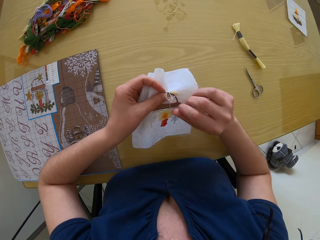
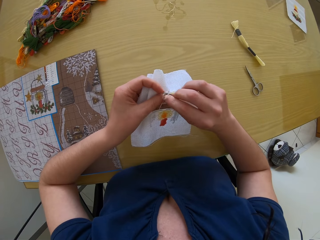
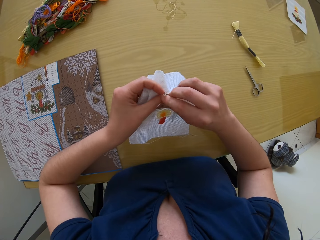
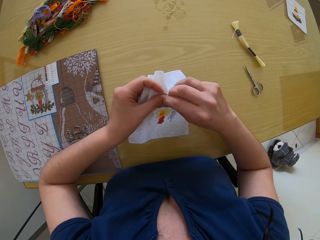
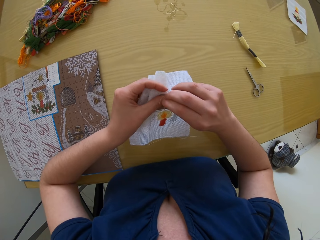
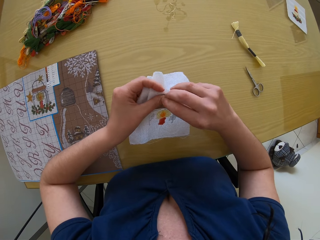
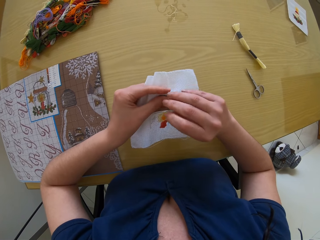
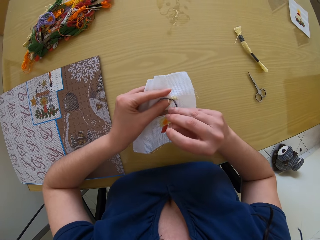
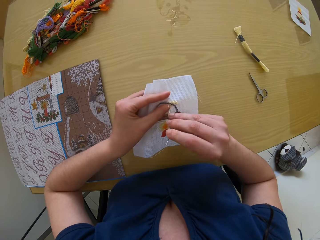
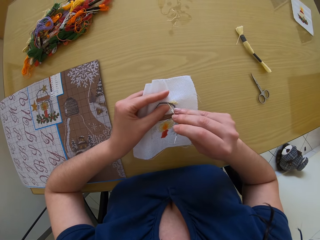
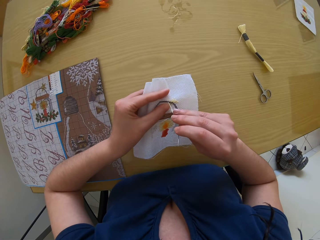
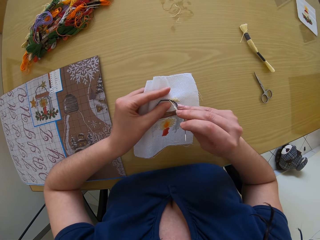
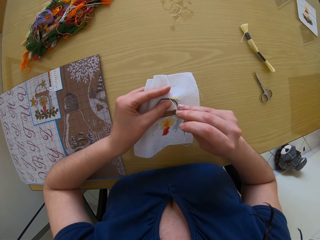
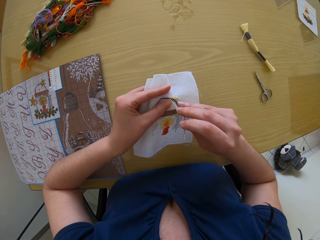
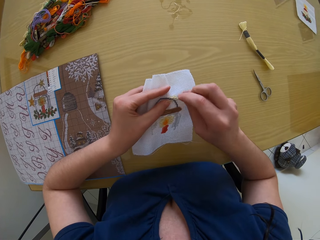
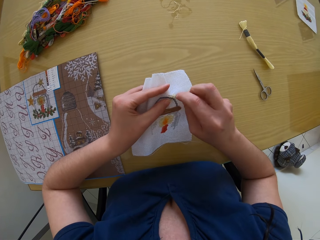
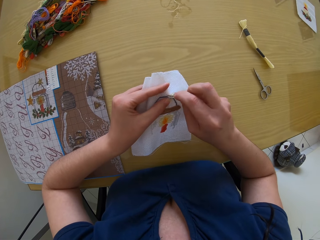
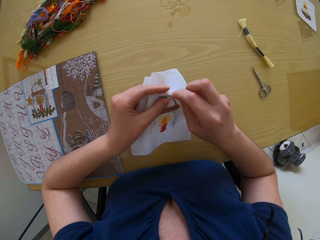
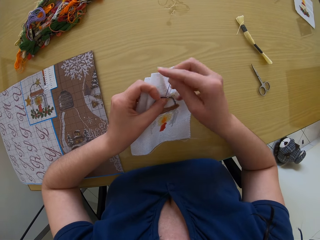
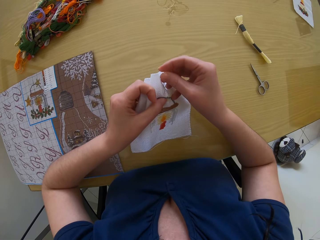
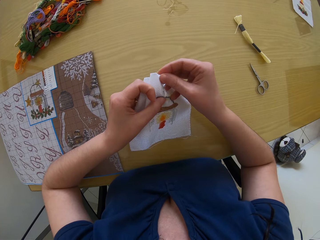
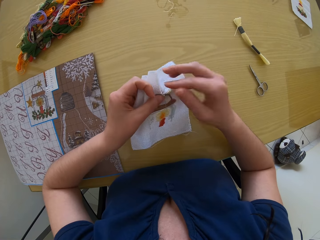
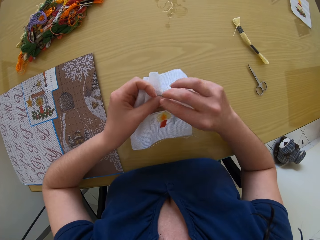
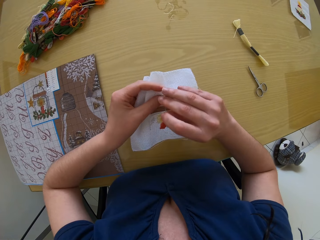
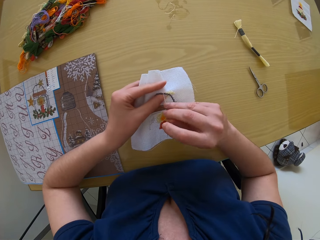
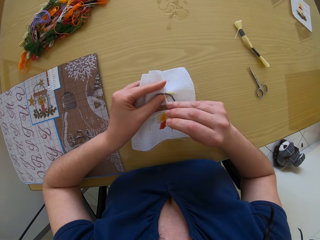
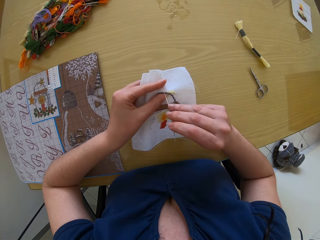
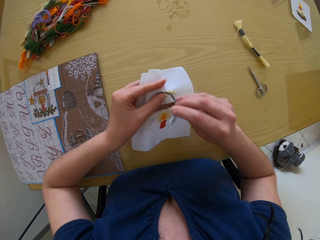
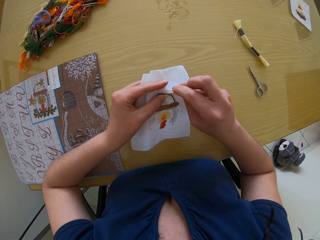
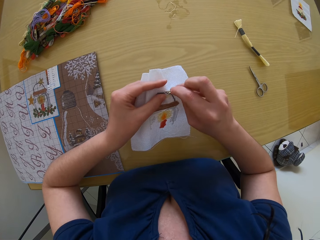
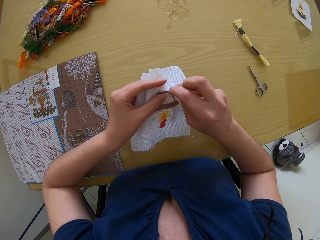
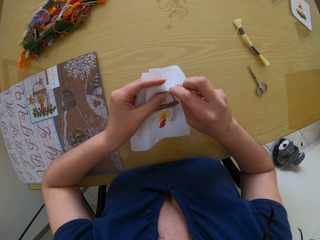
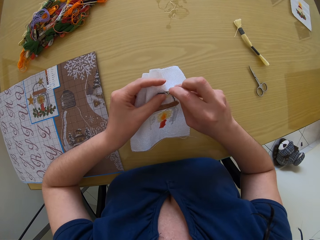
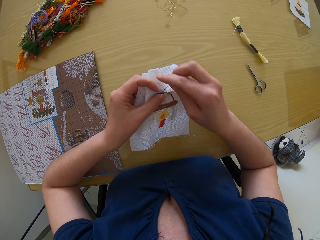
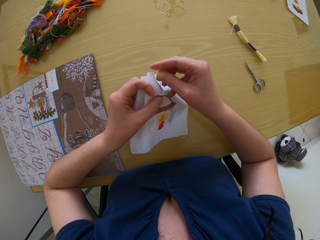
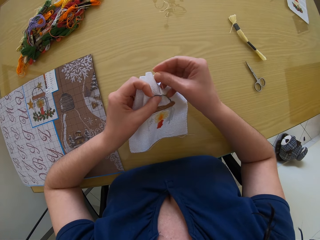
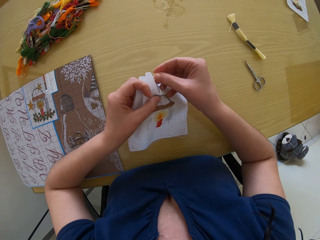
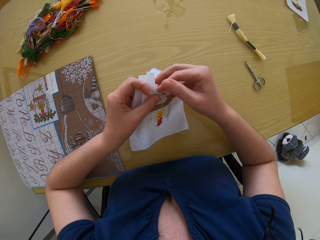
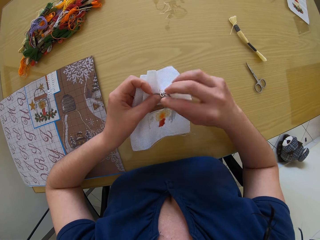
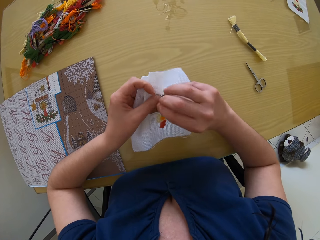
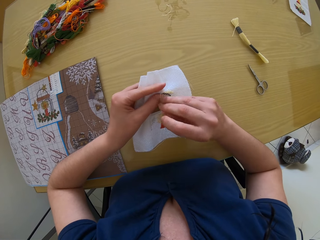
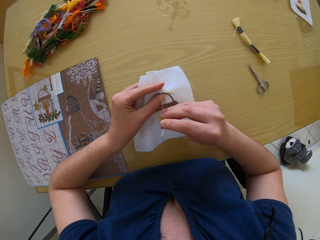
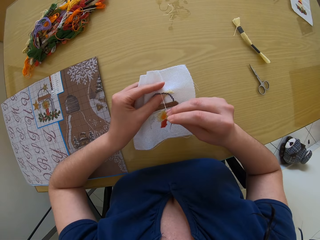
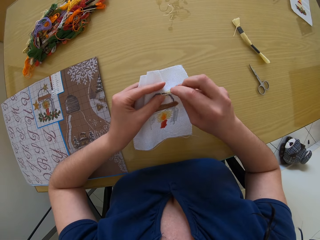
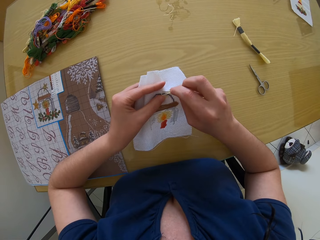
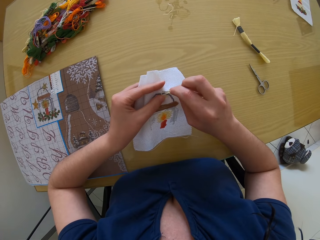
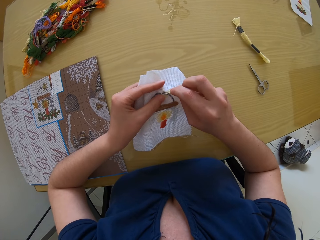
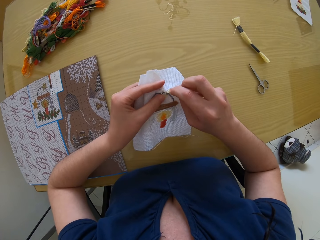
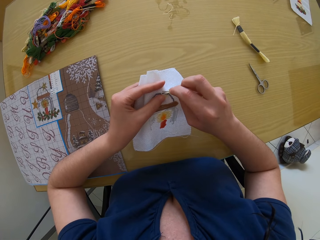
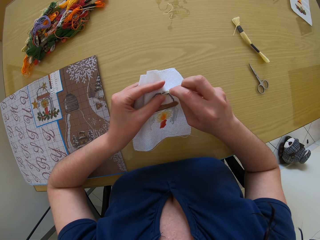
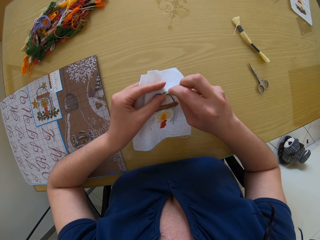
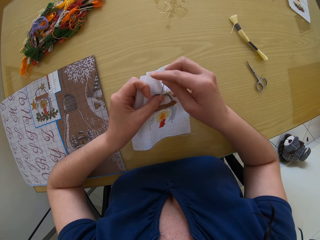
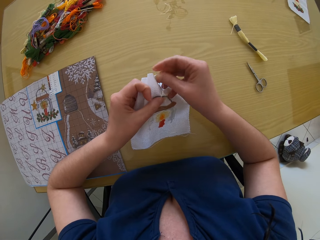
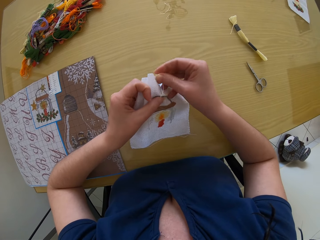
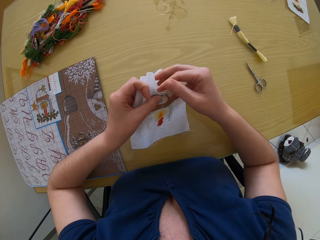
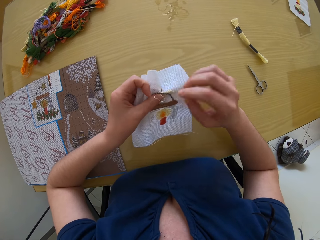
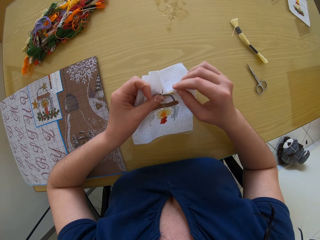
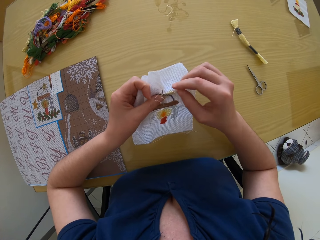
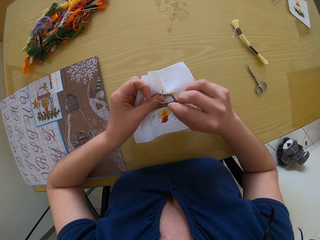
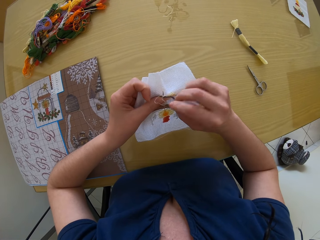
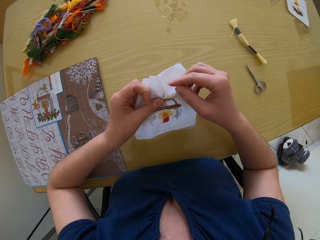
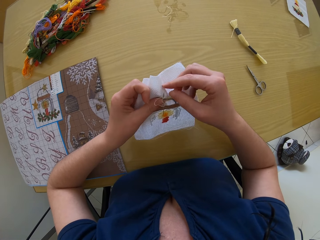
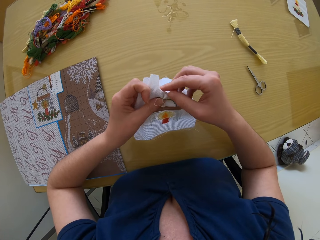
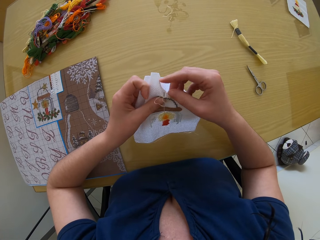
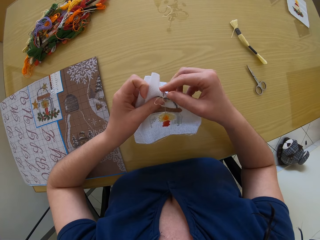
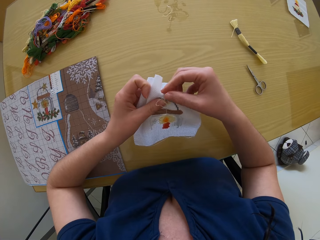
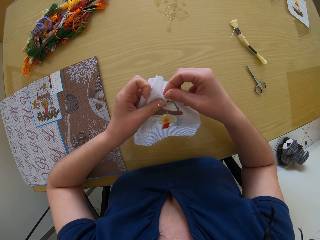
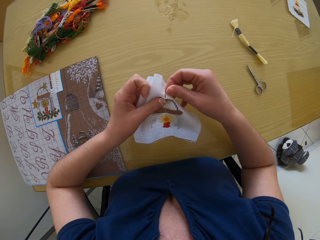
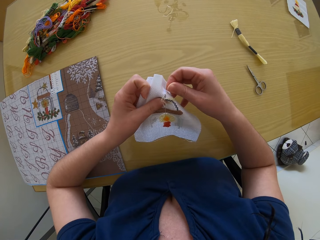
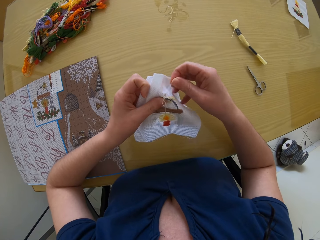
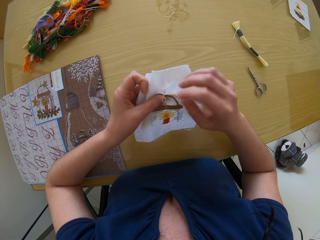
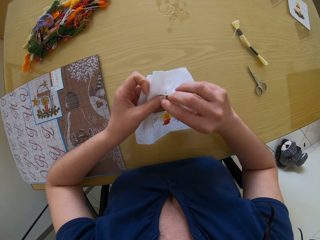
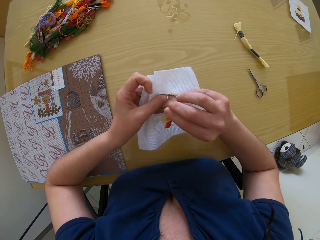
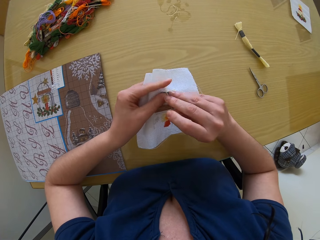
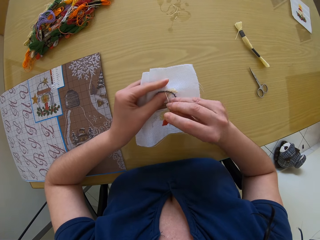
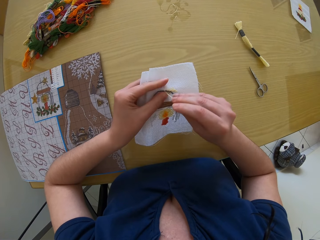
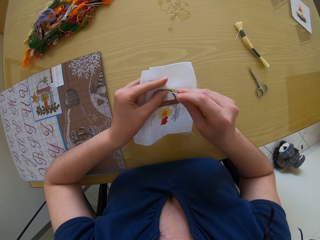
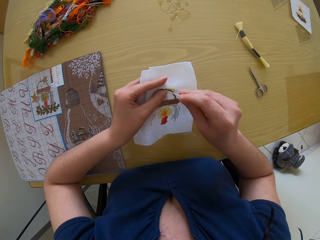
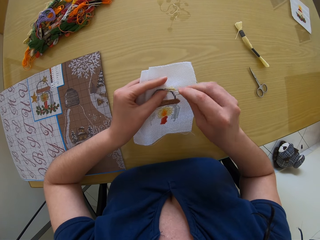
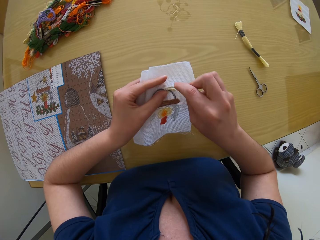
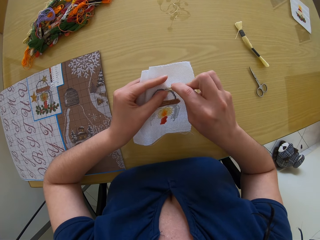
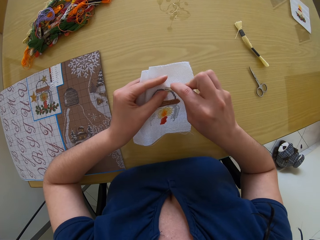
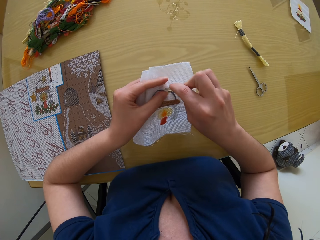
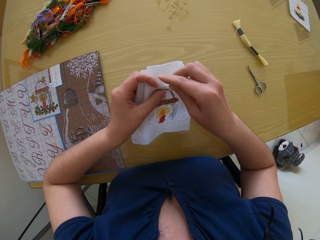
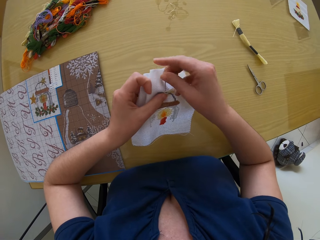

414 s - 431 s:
The camera wearer pulls the needle. They look at the cloth. They move the right hand. They sew the cloth with the needle. They pull the needle. They move the right hand. They sew the cloth with the needle. They pull the needle. They sew the cloth with the needle. They lift the right hand. They pull the needle. They move the right hand.

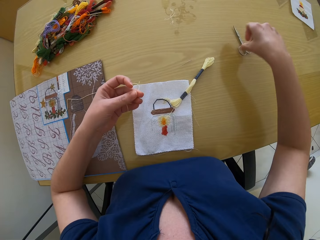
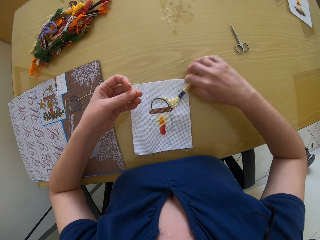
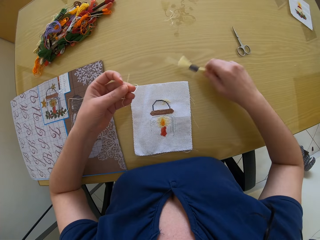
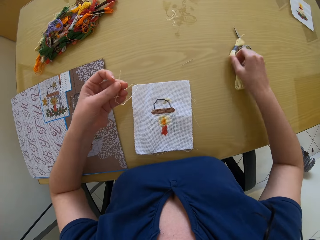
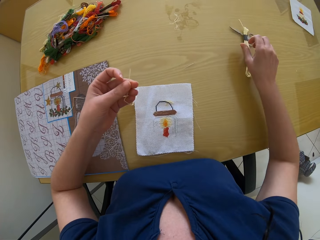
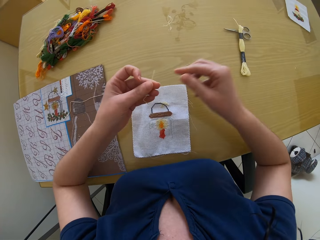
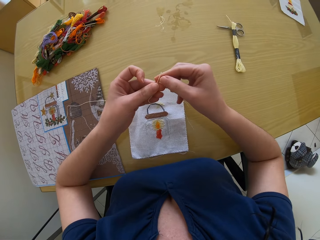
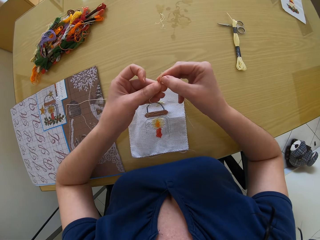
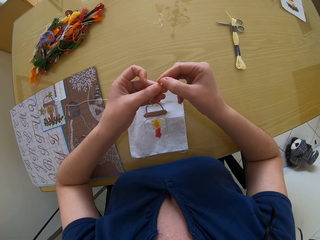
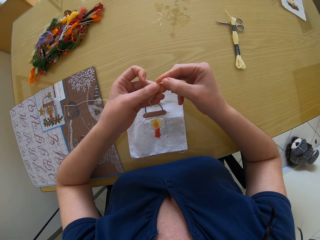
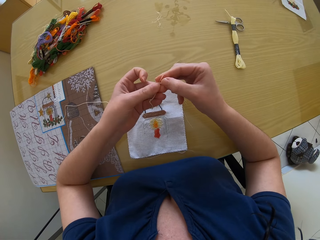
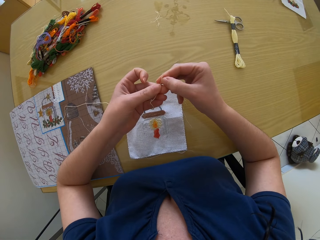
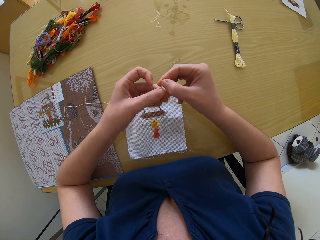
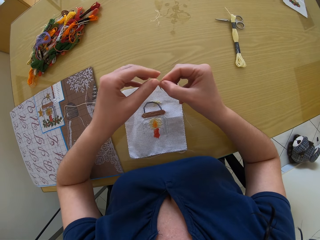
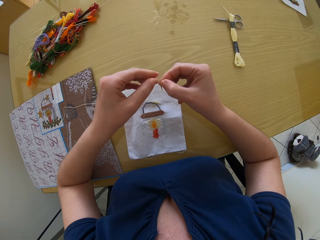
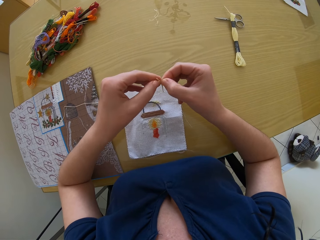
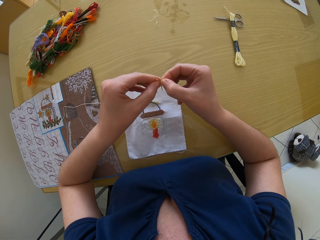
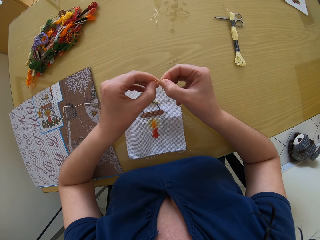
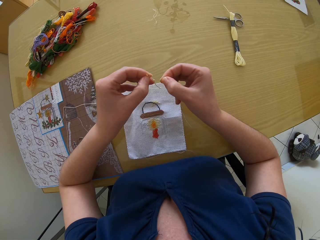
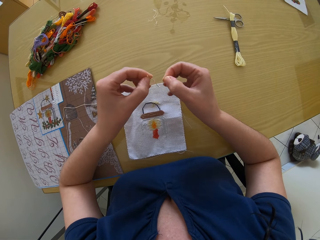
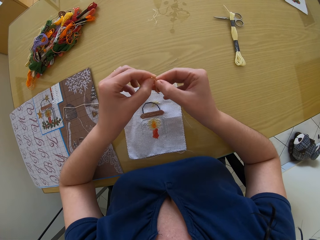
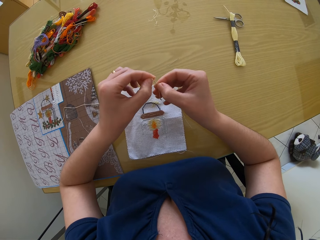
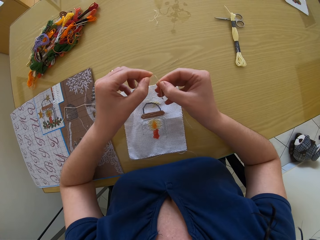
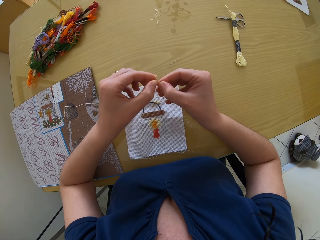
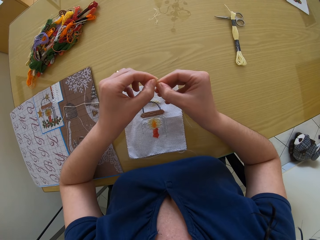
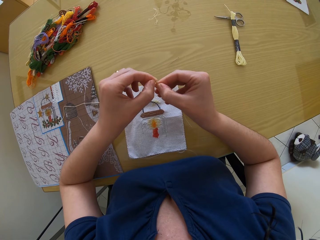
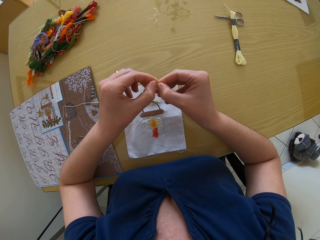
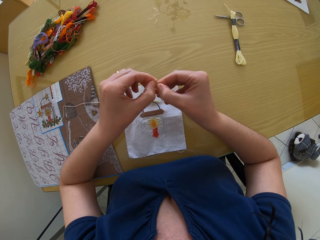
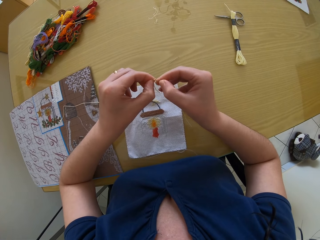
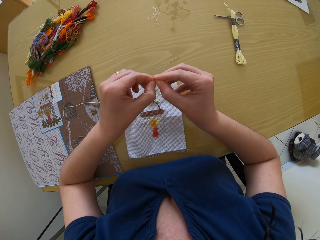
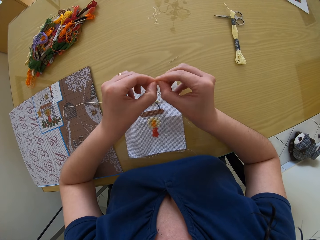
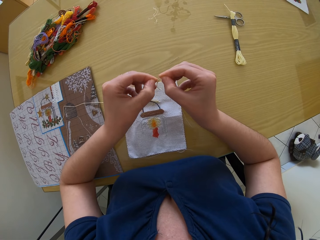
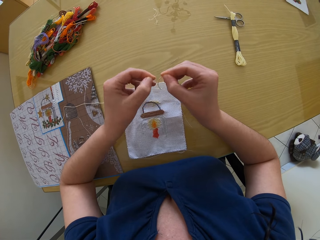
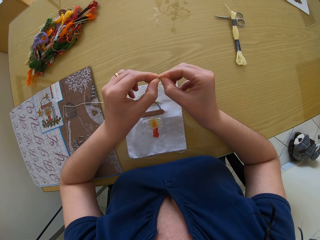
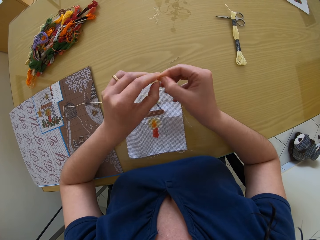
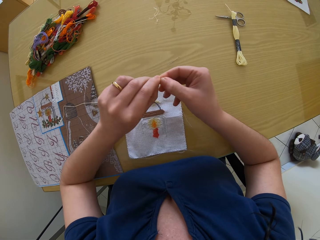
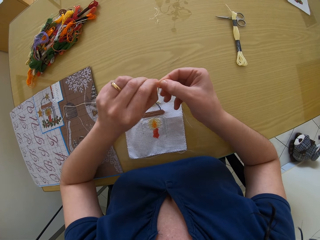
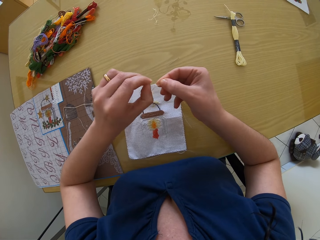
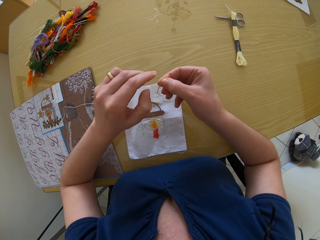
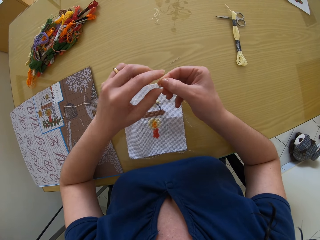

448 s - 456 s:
The camera wearer drops the pair of scissors in her right hand onto the table. She moves the reel of thread or thread roll on the table with her right hand. She picks up the thread roll. She holds the thread with both hands. She separates the thread in her left hand into two with both hands. She pulls the thread.
